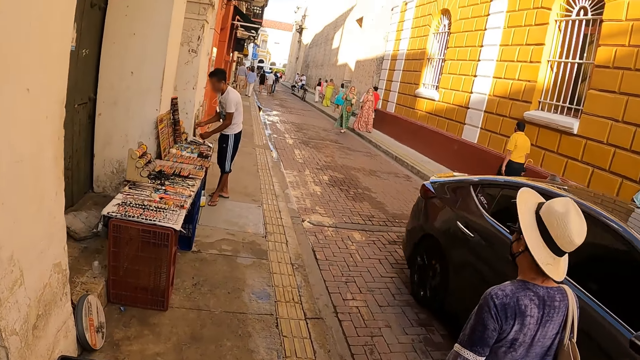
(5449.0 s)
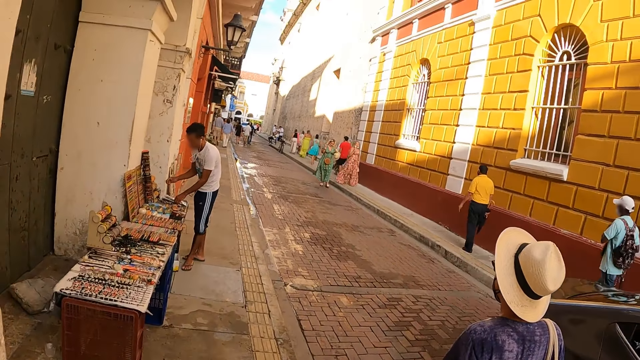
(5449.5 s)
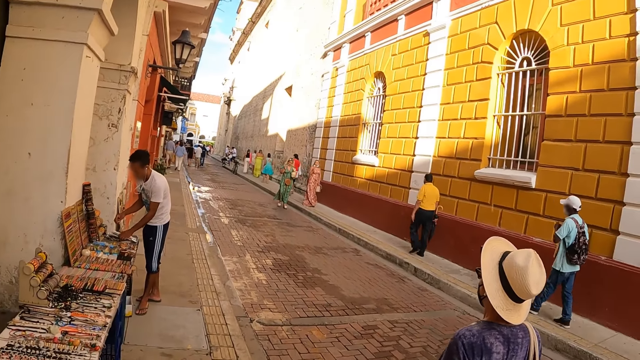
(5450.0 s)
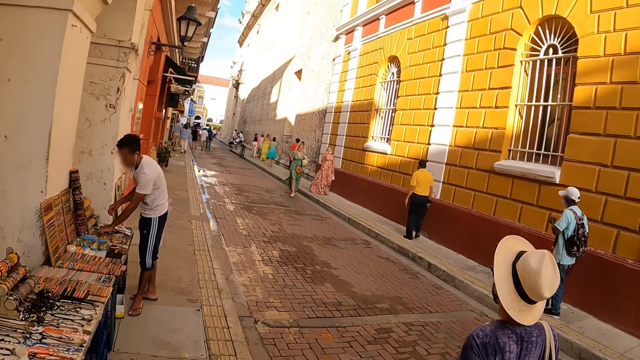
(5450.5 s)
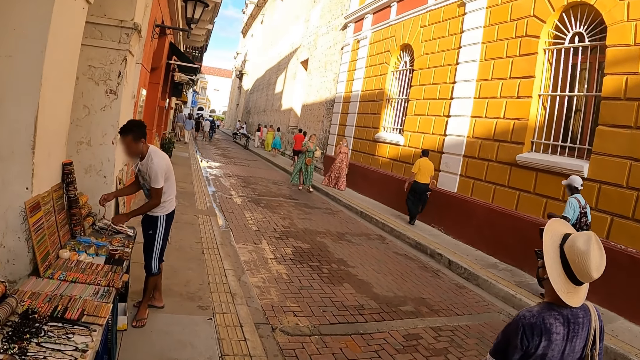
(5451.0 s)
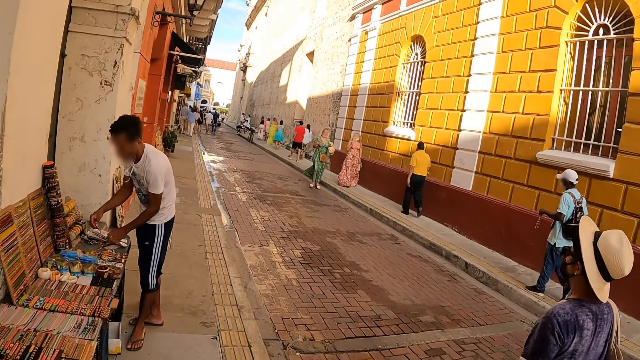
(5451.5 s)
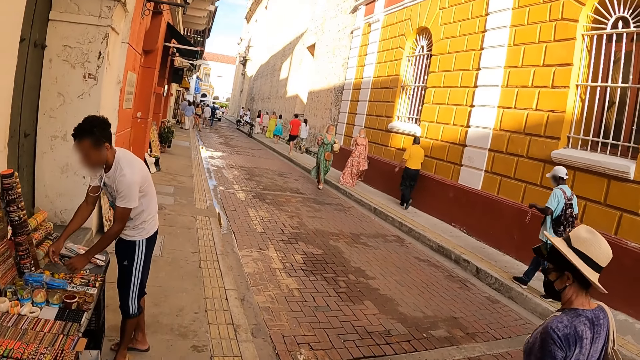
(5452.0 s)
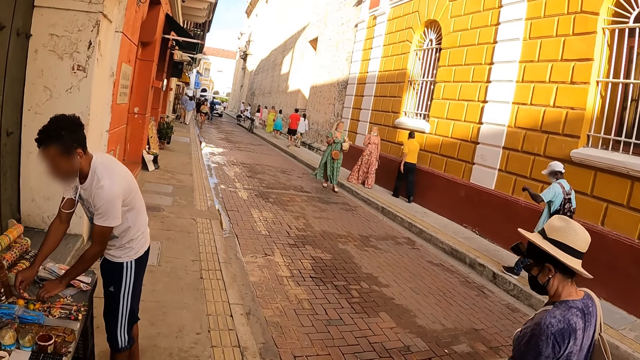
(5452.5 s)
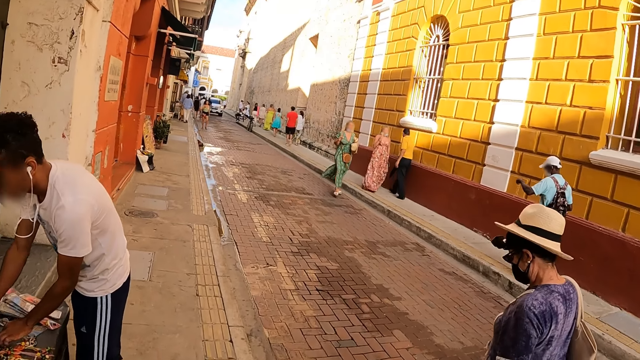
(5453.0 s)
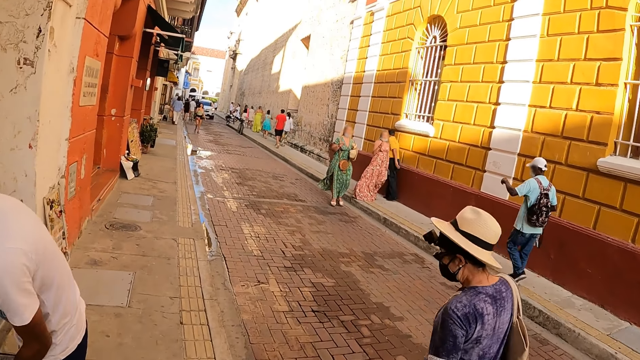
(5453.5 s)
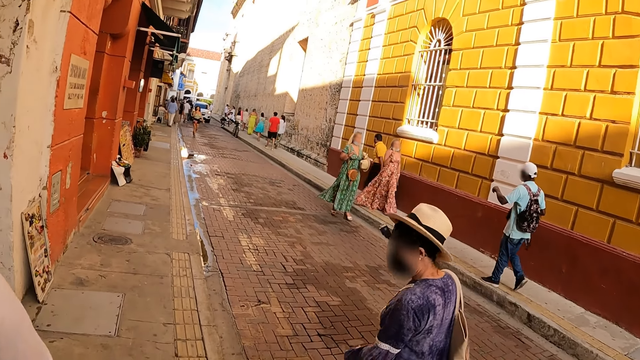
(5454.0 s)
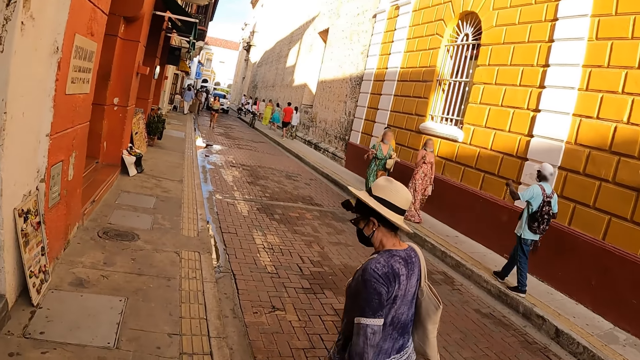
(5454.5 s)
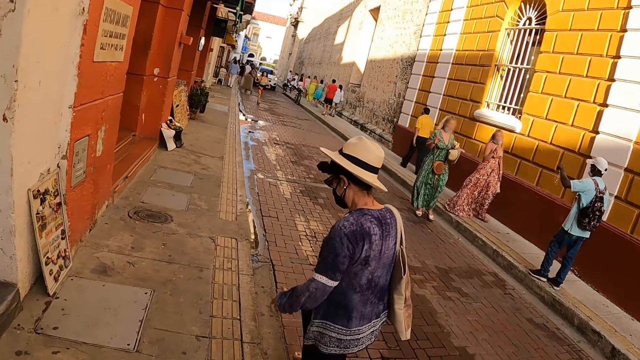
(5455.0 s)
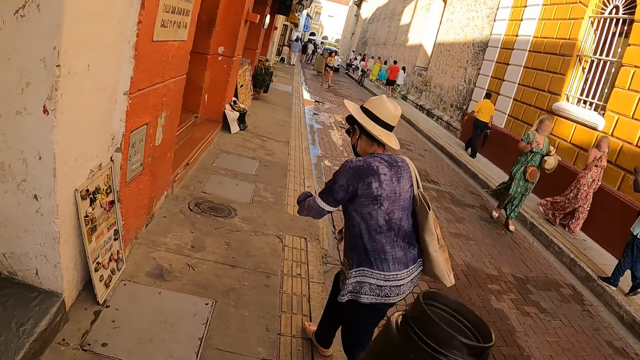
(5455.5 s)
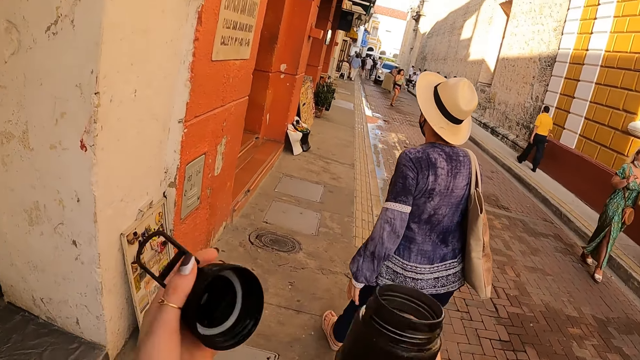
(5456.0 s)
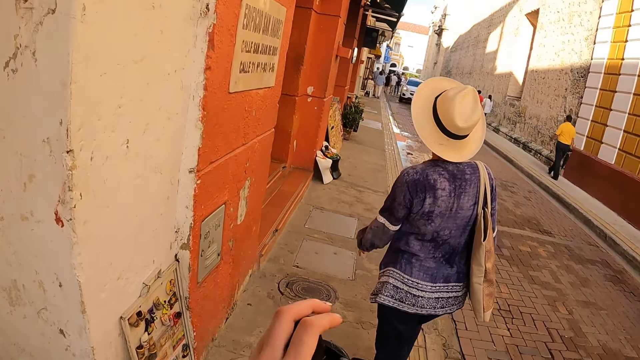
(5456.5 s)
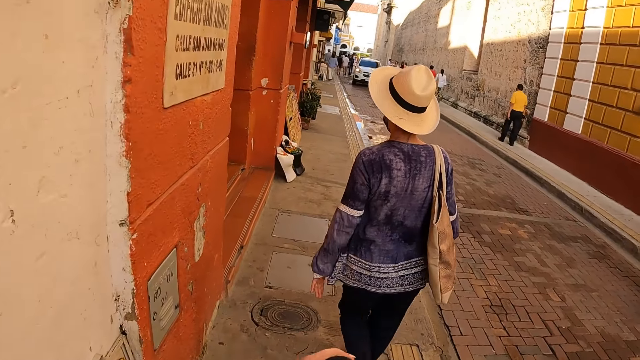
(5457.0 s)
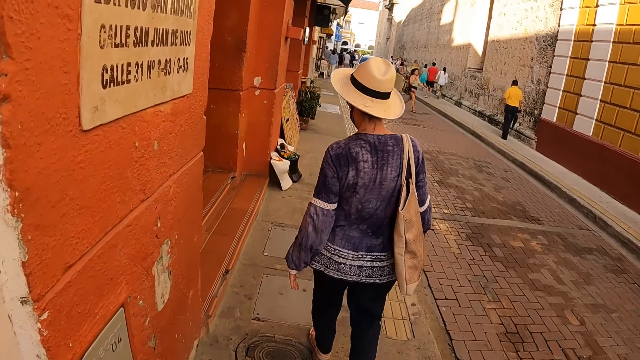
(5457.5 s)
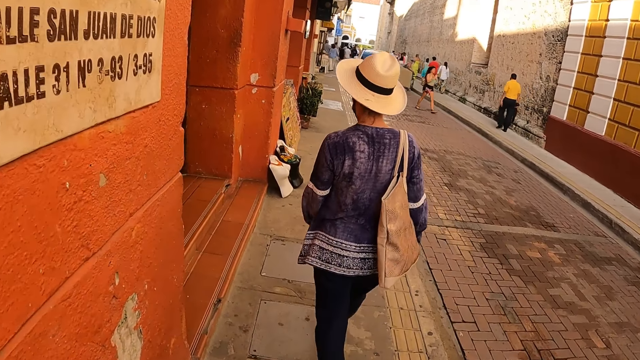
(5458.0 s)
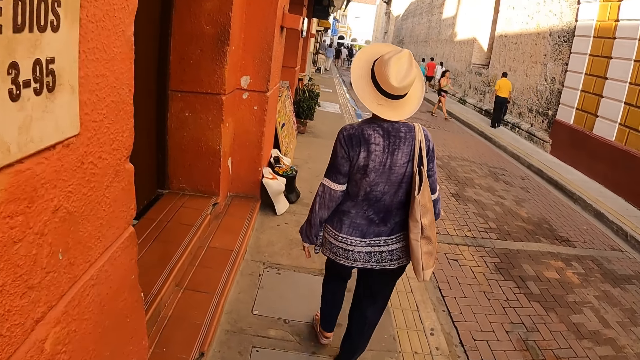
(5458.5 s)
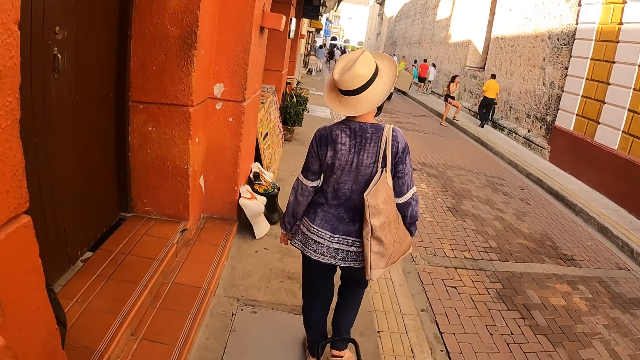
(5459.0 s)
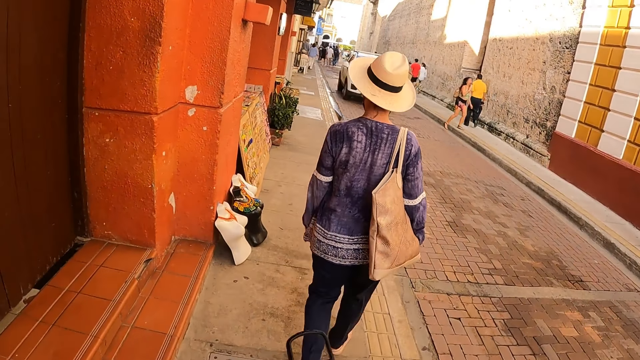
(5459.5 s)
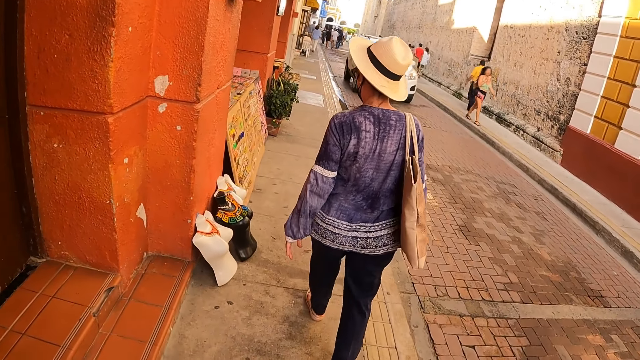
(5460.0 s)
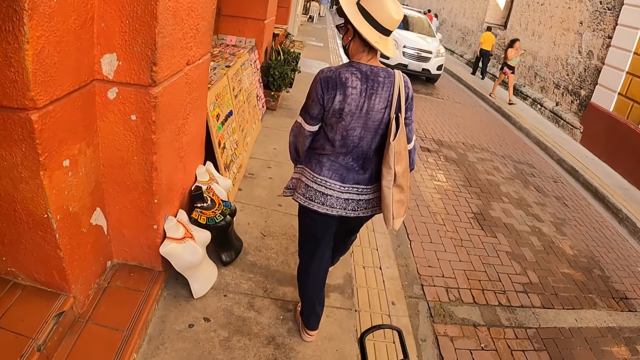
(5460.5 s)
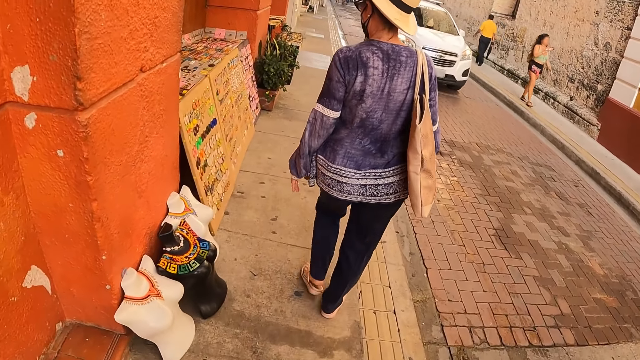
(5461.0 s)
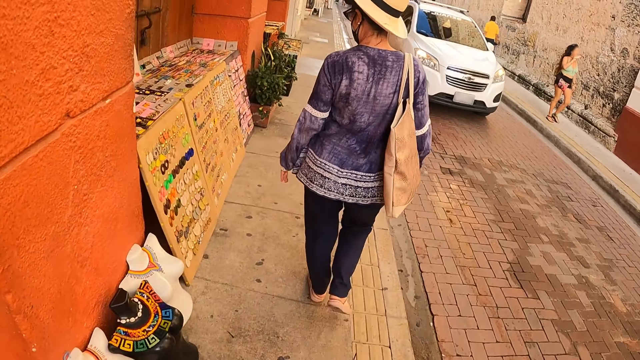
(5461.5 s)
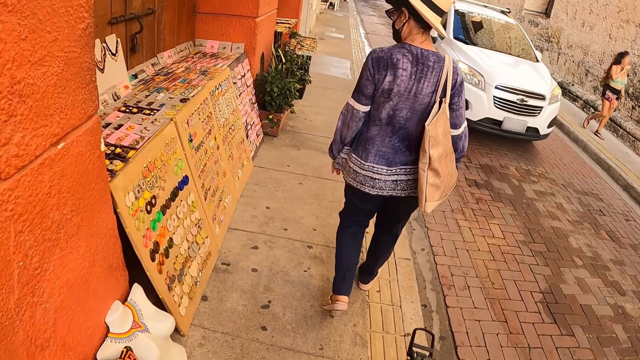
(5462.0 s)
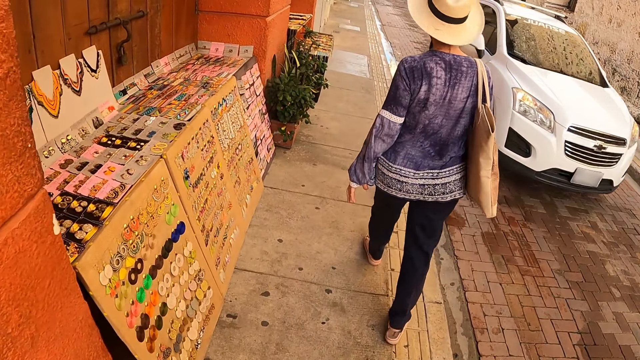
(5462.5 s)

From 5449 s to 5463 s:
The camera wearer closes the water bottle with a lid. A woman walks in front of the camera wearer. The camera wearer walks forward.

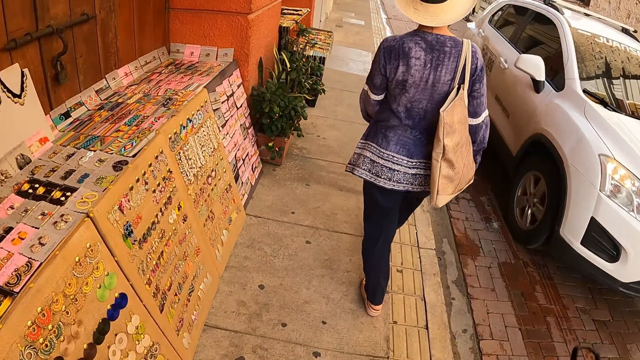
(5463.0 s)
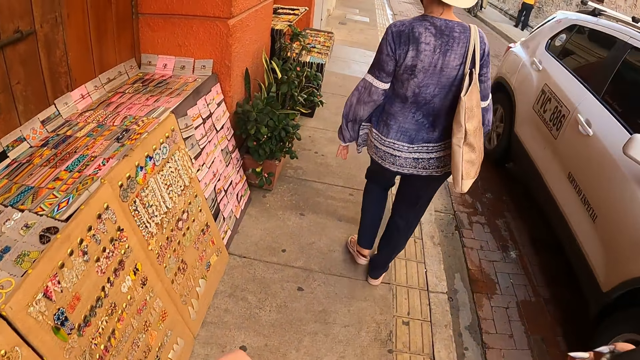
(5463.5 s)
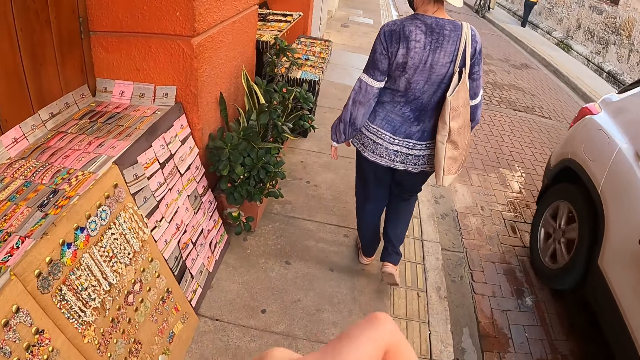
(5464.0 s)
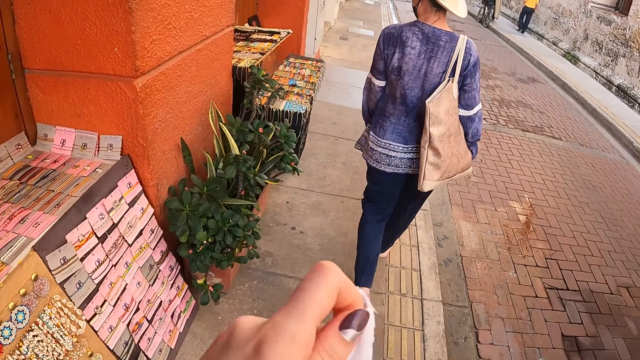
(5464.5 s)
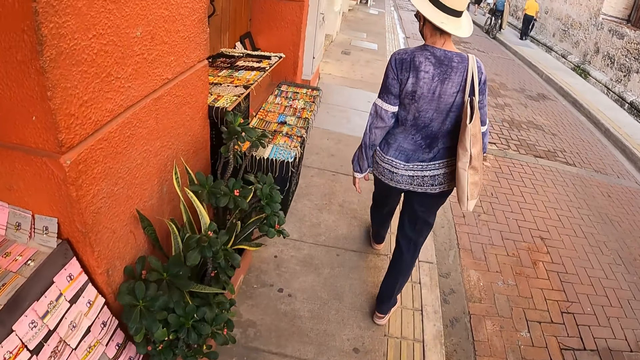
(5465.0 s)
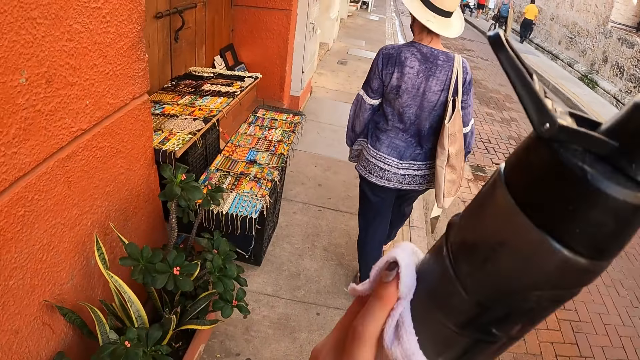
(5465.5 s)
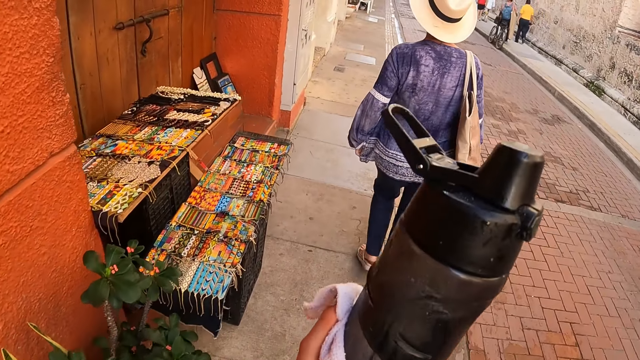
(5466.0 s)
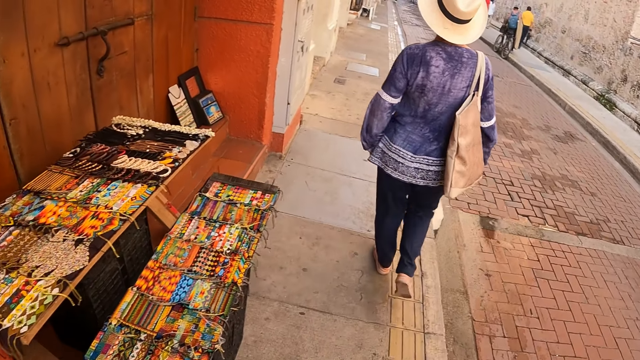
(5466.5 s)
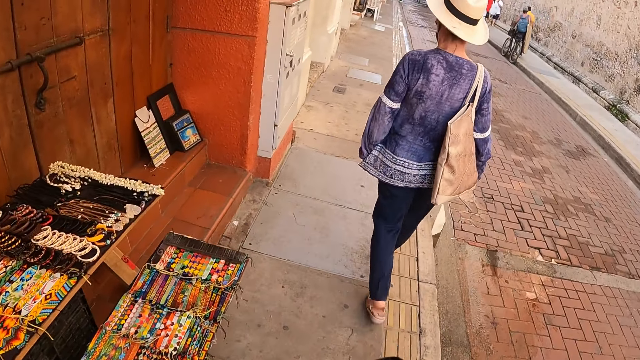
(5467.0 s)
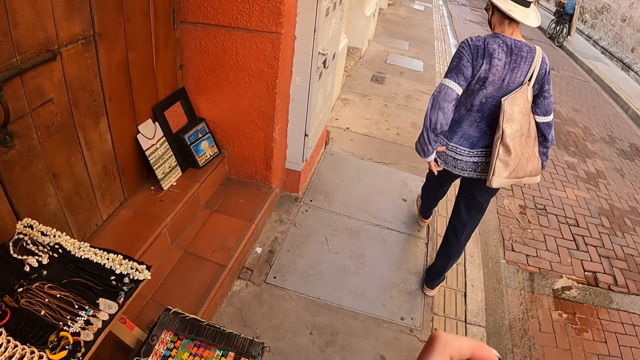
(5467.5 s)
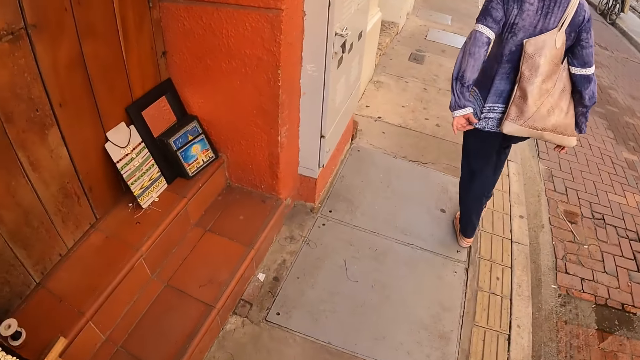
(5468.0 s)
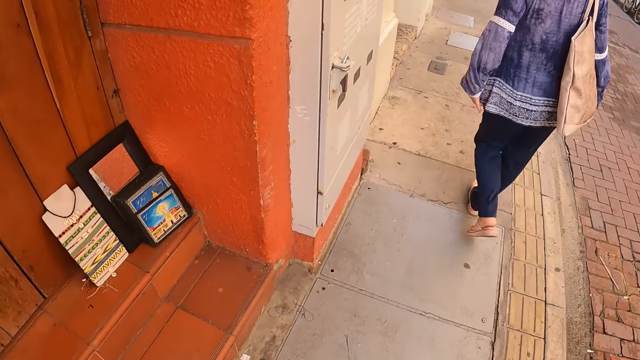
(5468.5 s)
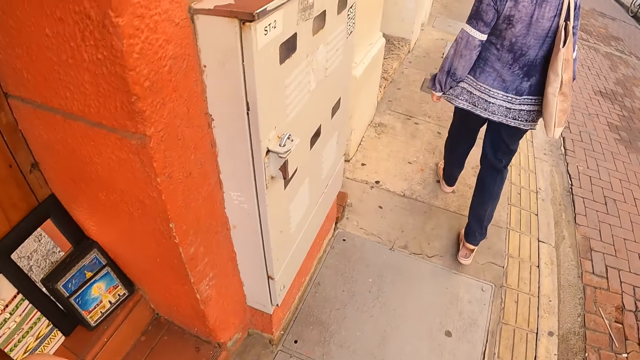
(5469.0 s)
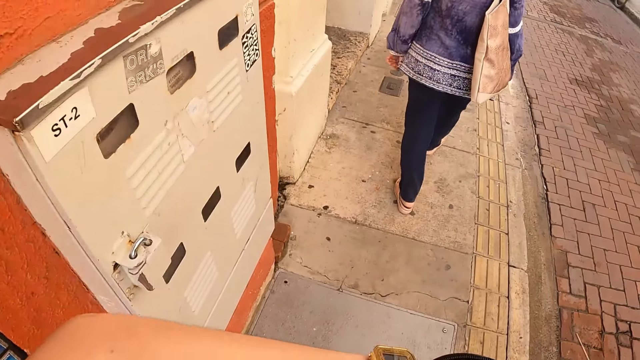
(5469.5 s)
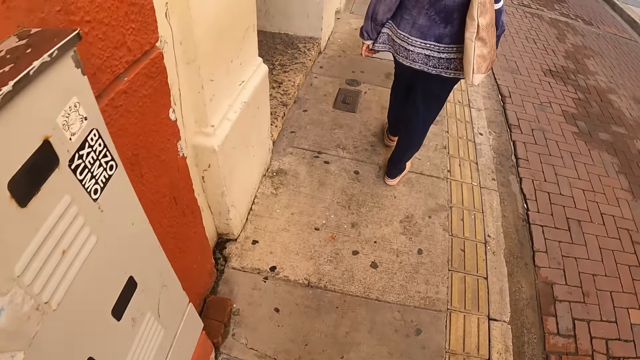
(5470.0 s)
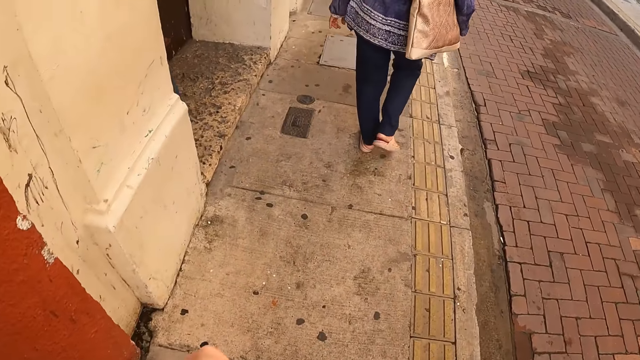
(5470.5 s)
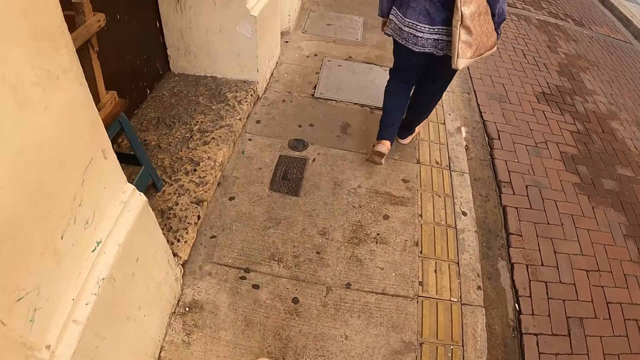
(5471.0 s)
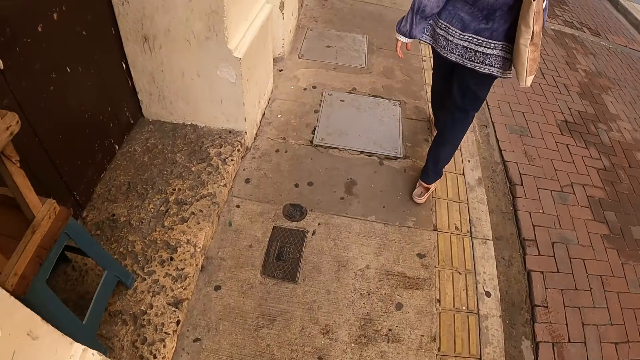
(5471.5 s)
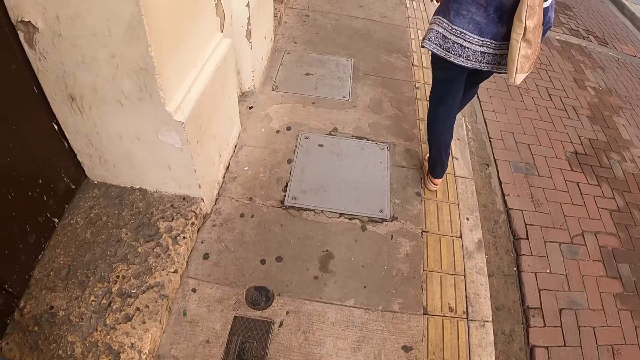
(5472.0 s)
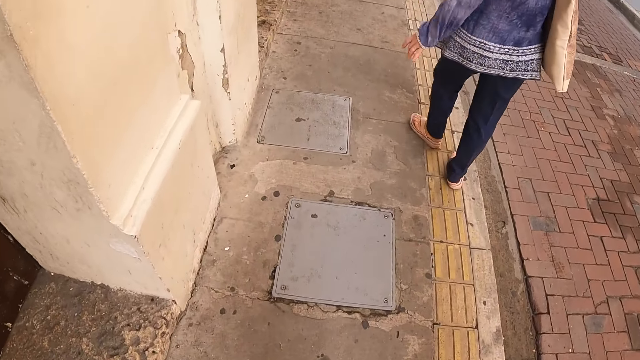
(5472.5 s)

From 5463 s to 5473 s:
The camera wearer lifts a water bottle. A woman adjusts the blouse. The camera wearer walks forward.
